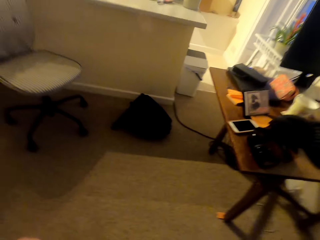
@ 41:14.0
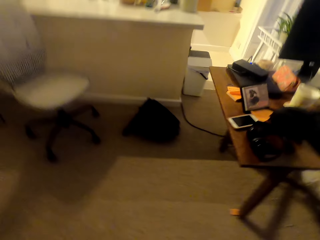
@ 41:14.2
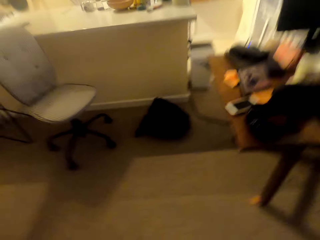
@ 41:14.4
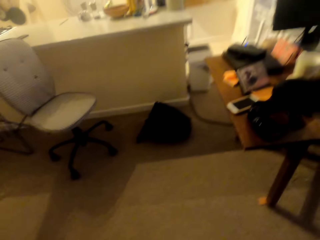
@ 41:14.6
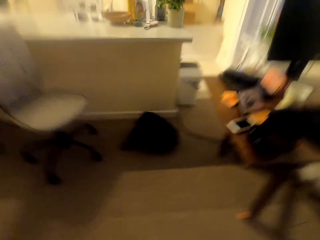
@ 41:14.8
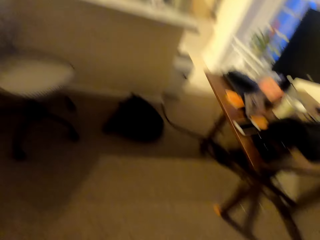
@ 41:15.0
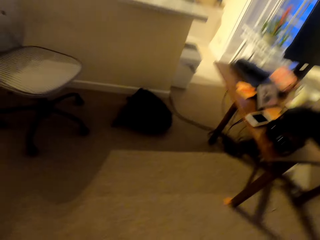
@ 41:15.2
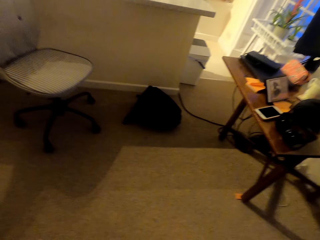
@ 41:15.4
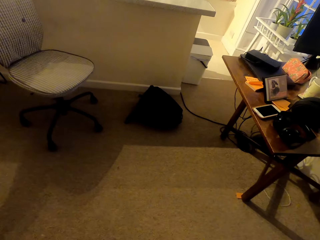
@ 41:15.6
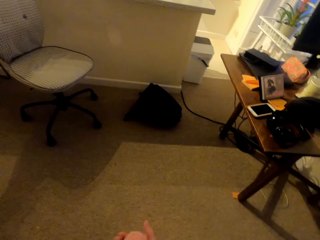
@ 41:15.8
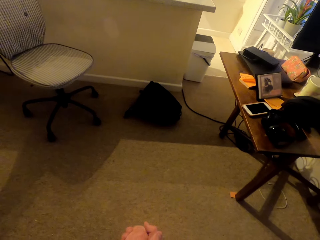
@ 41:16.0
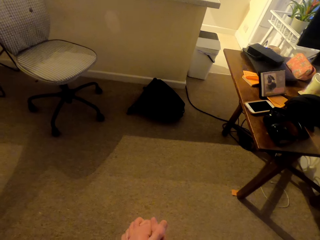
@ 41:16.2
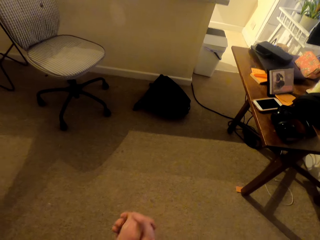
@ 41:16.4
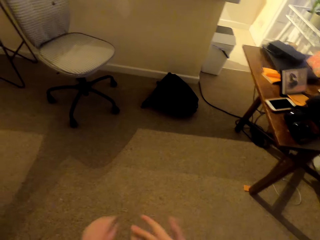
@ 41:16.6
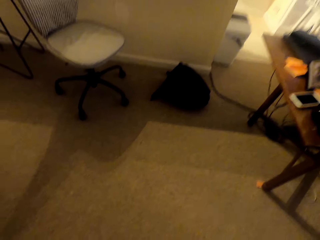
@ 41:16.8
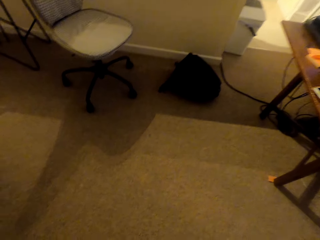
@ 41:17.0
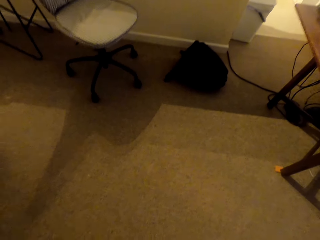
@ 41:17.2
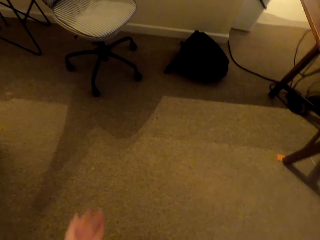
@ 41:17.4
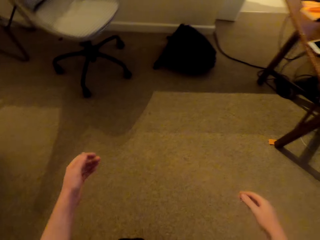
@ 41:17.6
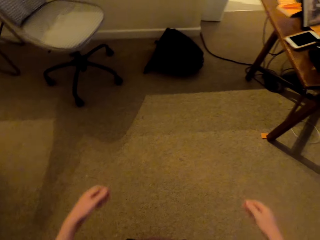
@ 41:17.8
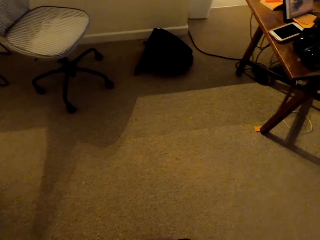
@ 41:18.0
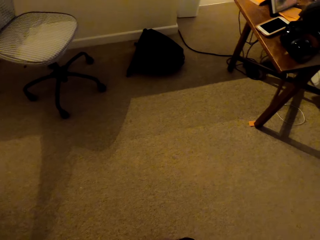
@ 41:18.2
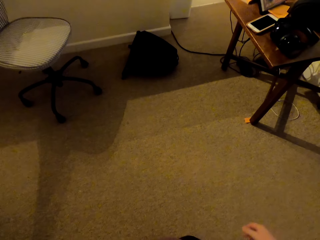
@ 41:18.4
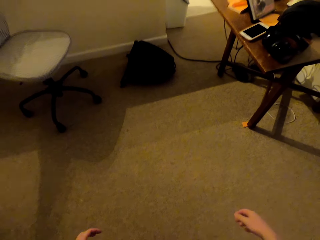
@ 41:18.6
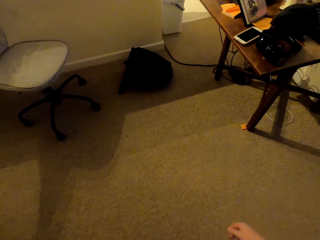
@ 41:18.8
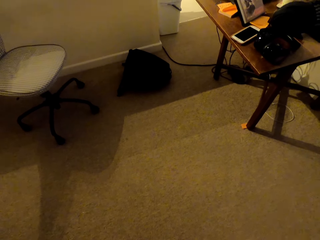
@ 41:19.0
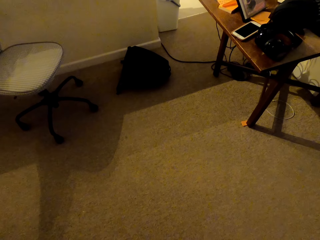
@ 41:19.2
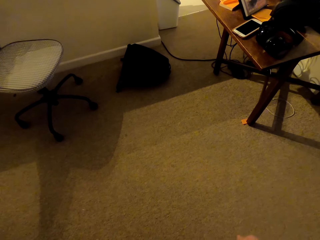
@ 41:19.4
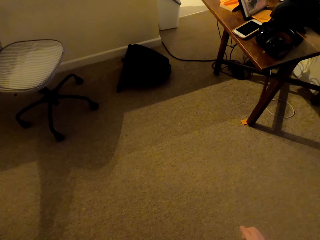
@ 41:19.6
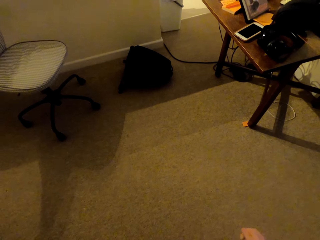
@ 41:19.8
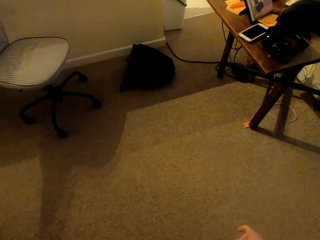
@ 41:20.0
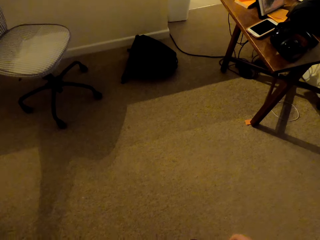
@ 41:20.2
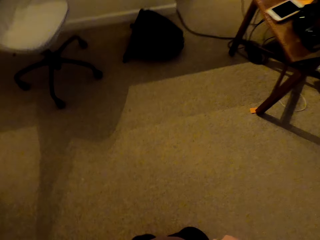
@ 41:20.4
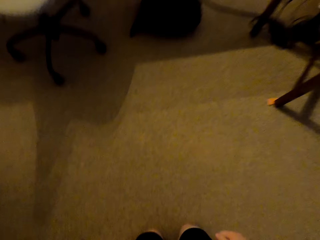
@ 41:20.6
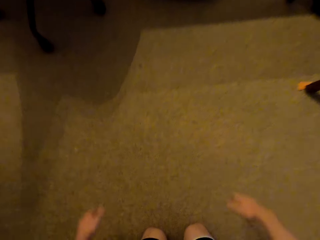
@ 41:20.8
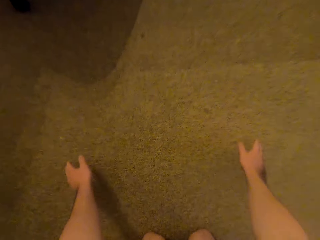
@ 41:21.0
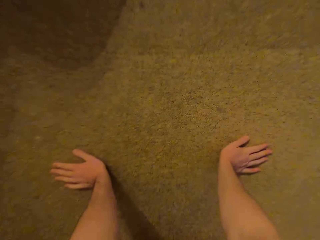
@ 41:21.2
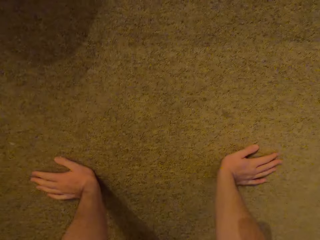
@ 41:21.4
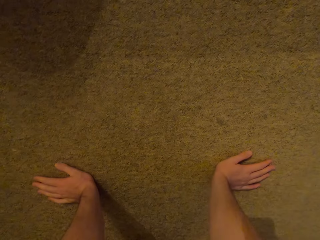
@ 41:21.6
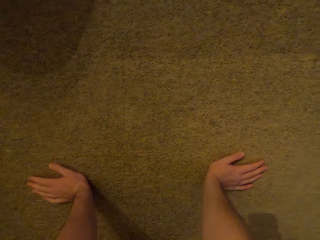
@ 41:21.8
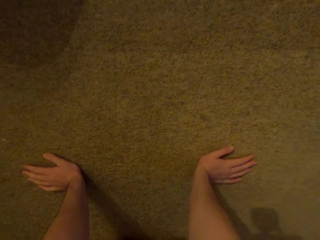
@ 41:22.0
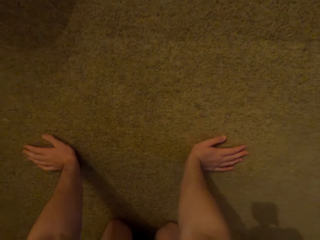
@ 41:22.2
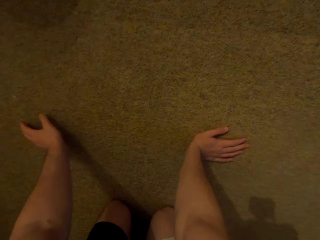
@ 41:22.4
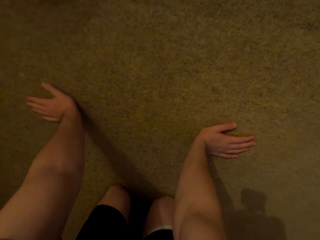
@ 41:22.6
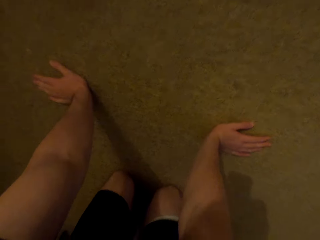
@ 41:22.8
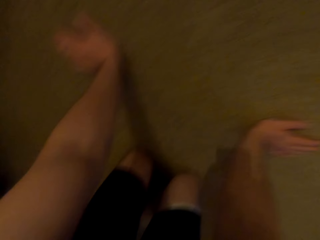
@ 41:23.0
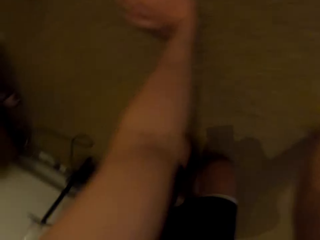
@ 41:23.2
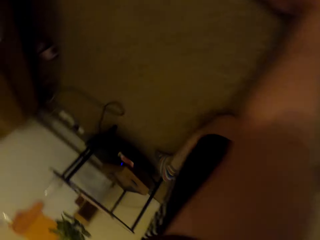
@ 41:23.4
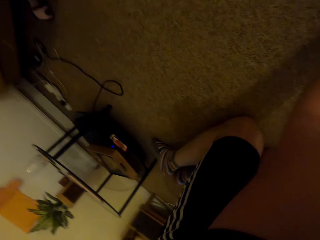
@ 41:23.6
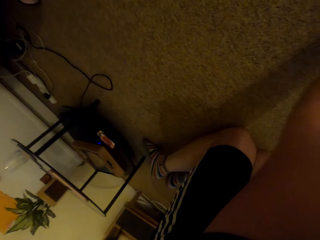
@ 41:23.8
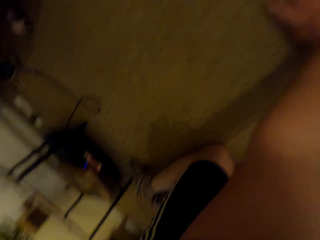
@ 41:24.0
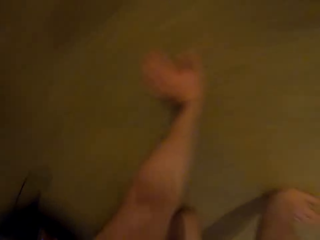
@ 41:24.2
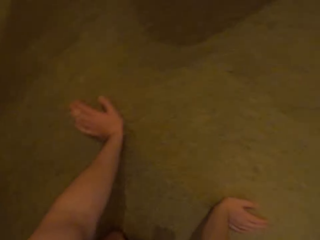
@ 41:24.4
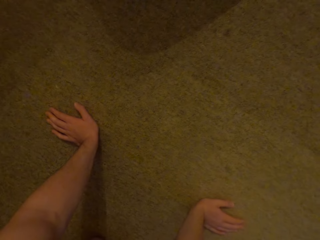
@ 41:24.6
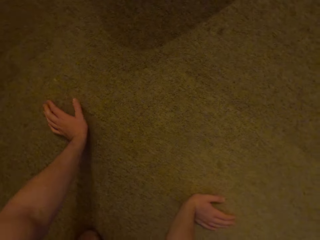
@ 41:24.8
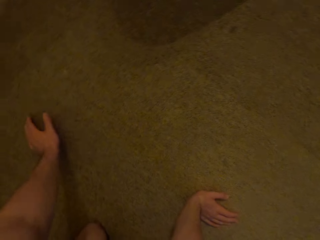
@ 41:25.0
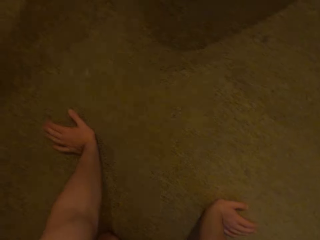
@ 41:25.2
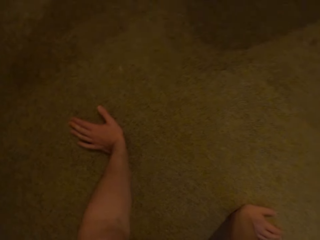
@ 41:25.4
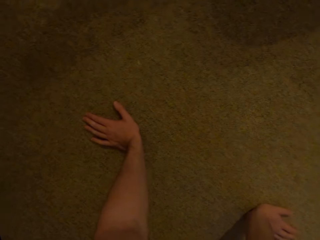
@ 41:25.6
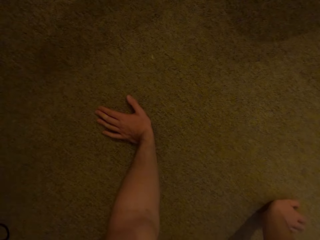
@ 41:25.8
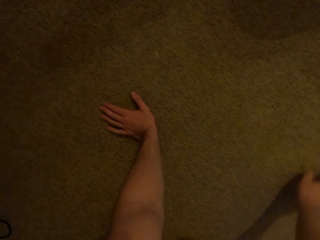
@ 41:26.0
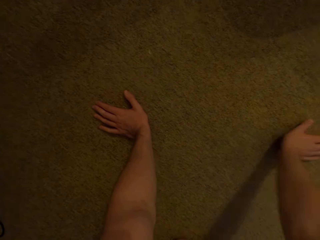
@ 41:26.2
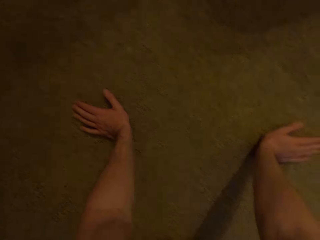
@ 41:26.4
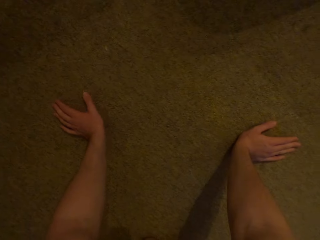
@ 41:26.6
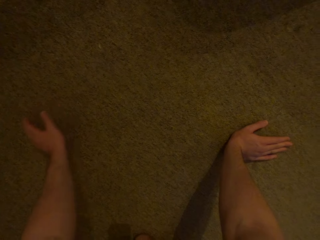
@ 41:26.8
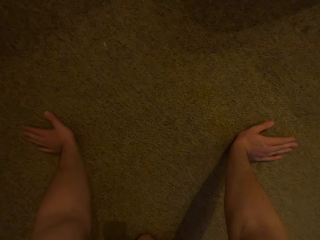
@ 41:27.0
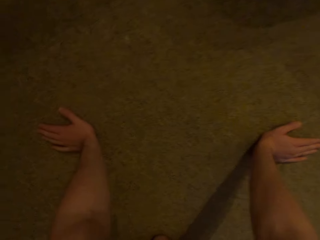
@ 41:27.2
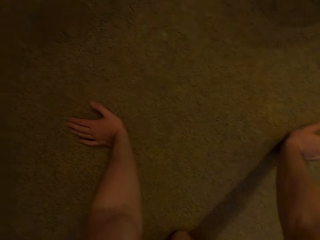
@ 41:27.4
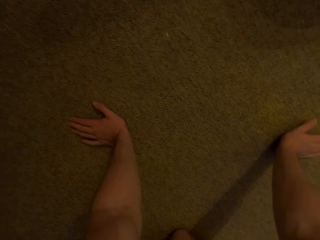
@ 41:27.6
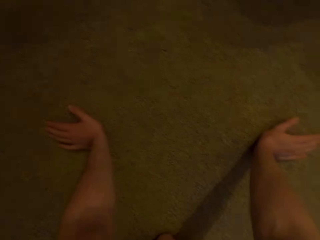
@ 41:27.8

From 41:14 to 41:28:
The camera wearer sits down. They kneel on the floor.

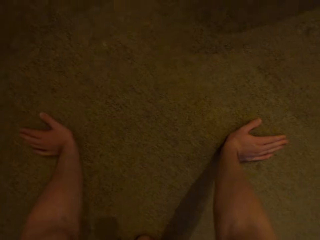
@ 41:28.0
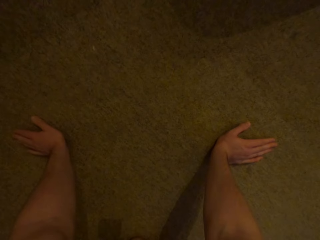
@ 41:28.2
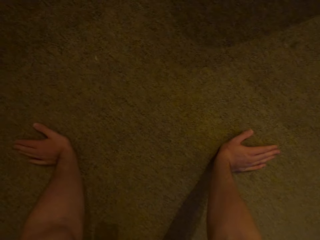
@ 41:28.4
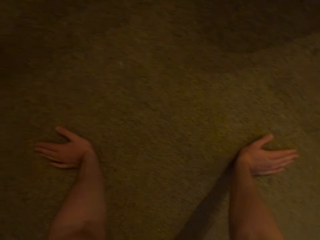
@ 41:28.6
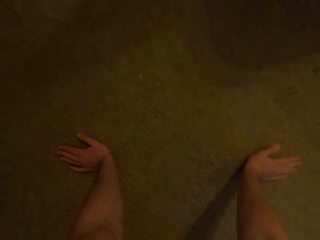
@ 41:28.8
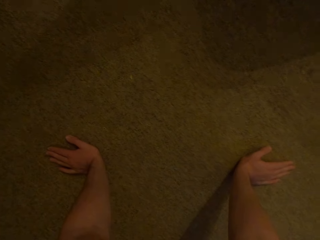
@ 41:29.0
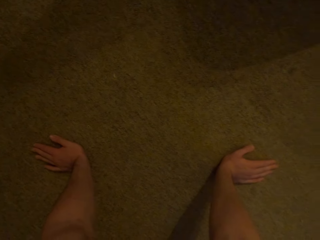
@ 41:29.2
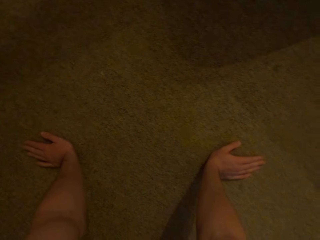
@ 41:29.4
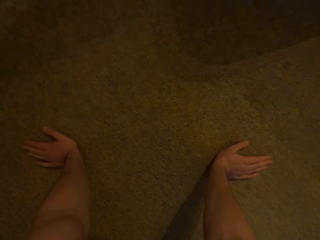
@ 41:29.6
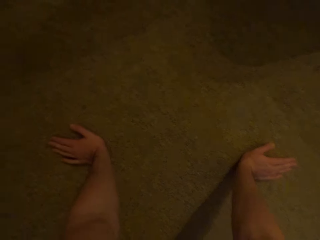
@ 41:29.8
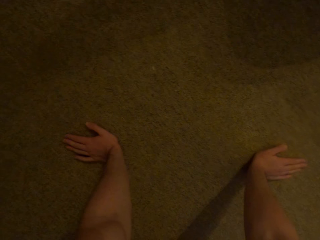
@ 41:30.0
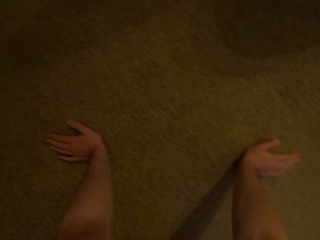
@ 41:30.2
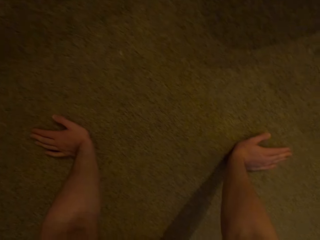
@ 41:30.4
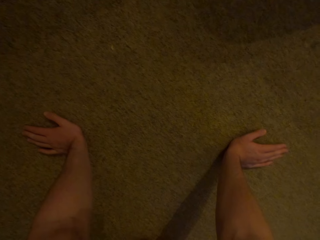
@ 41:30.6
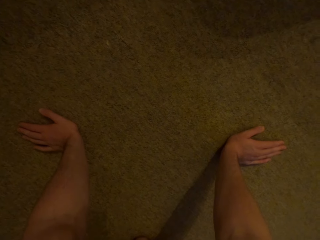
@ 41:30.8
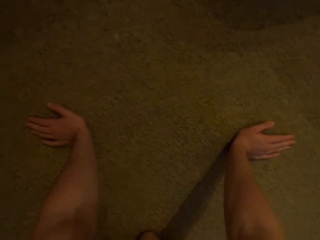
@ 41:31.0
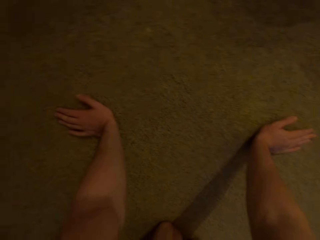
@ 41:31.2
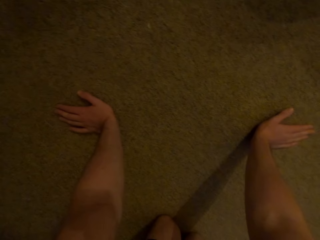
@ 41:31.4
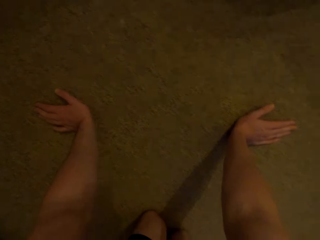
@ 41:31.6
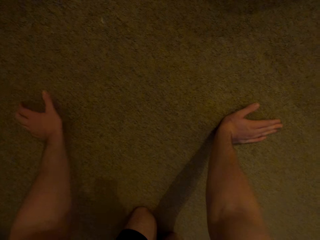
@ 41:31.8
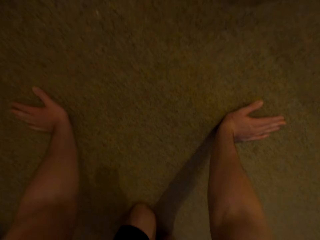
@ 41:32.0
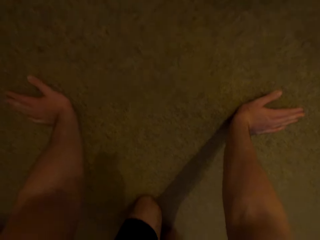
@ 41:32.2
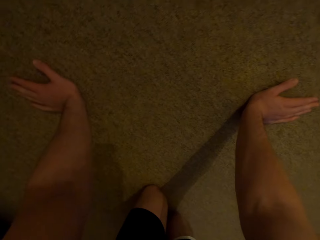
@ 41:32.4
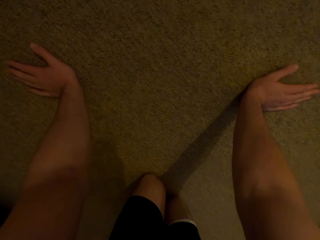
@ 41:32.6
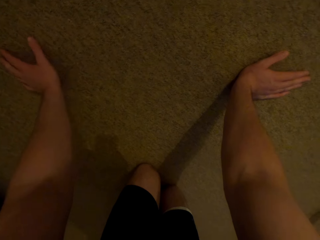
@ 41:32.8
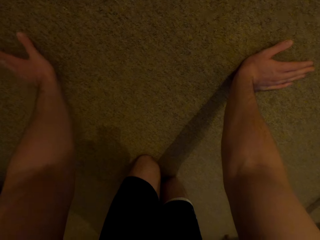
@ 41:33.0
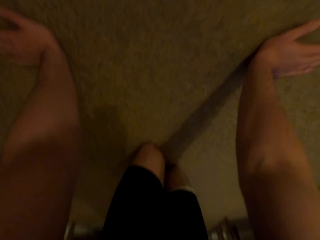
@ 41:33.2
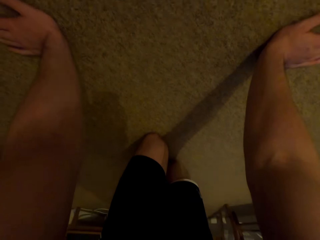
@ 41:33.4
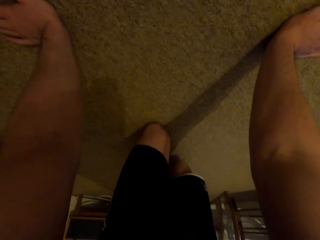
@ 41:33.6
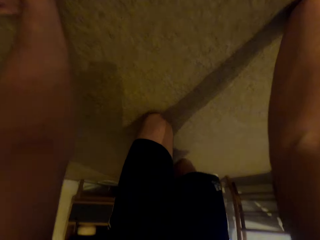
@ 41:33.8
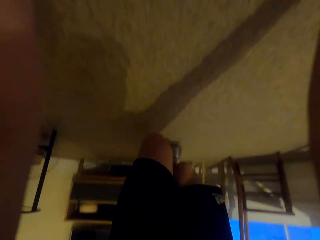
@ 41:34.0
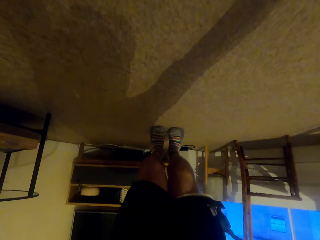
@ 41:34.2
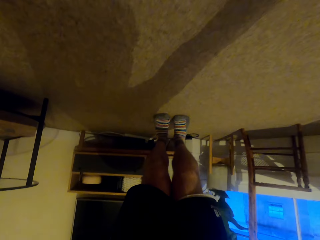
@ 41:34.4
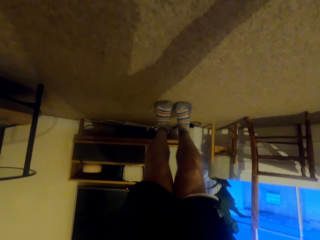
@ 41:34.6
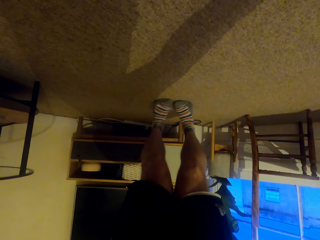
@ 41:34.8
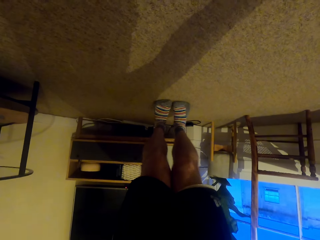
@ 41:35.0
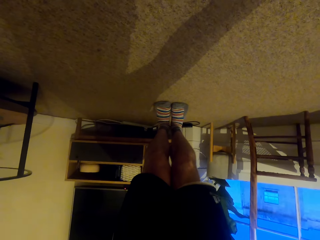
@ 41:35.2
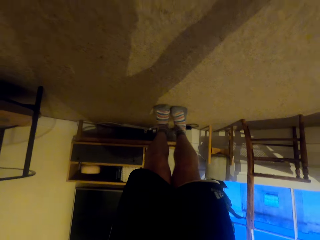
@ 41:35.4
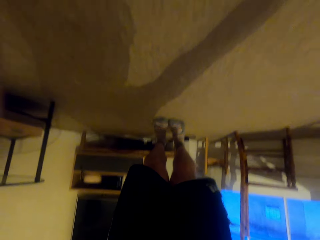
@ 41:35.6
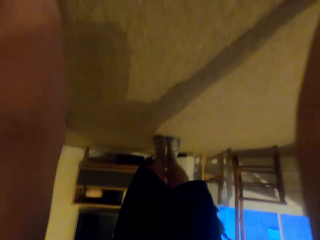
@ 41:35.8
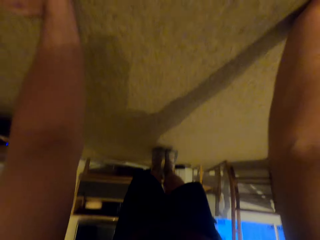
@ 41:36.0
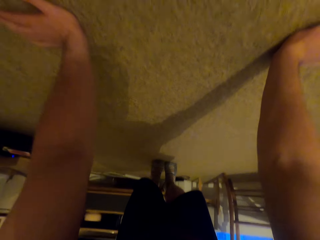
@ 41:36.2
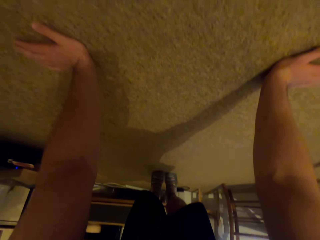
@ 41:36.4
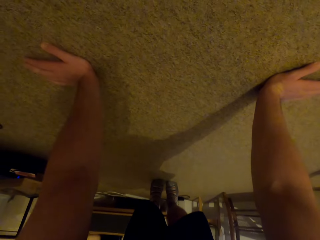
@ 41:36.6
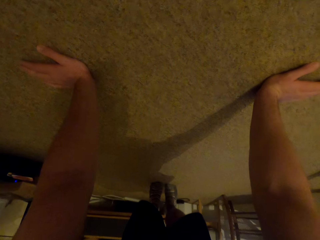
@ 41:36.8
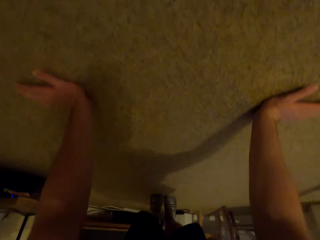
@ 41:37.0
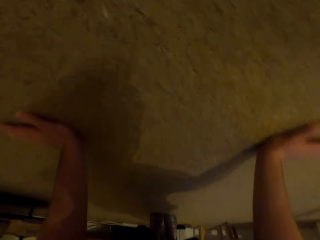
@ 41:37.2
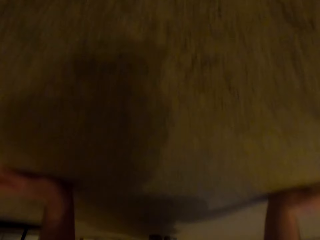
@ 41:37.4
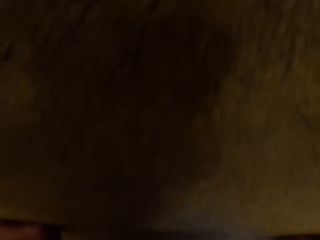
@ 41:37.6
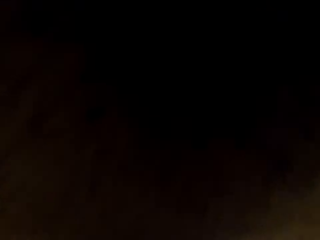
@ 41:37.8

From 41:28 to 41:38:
The camera wearer does some press-ups.
